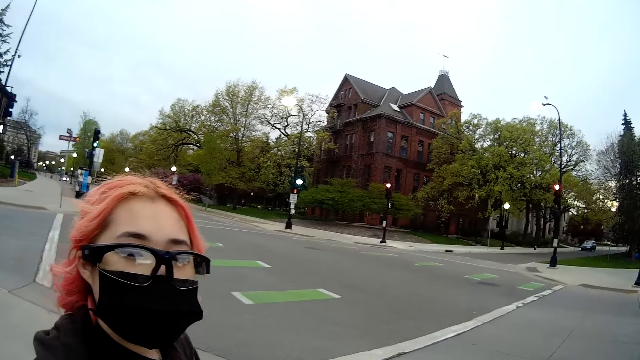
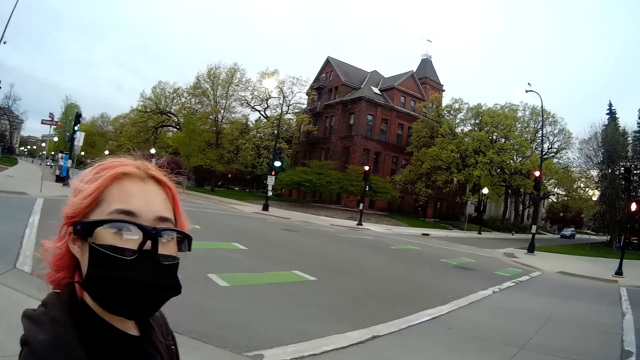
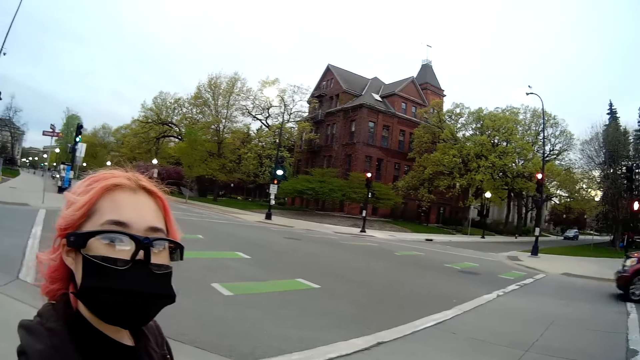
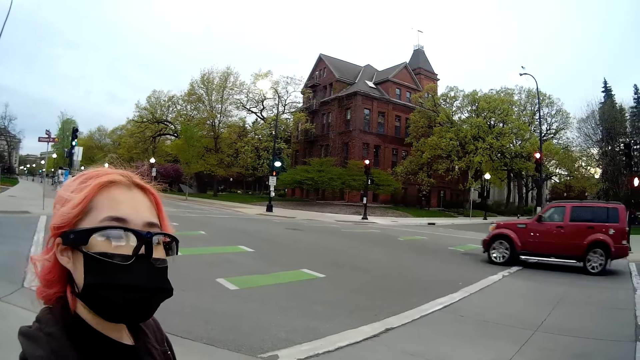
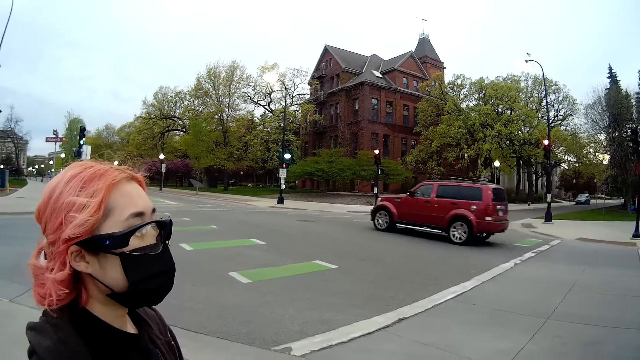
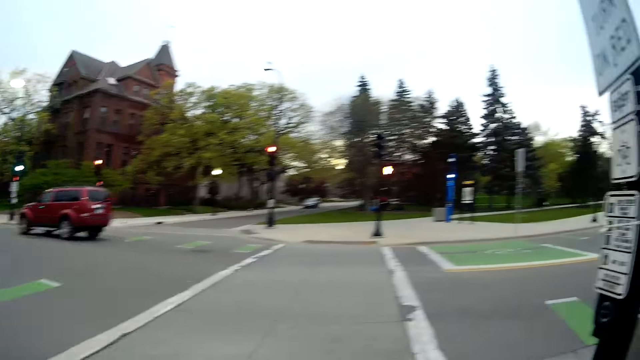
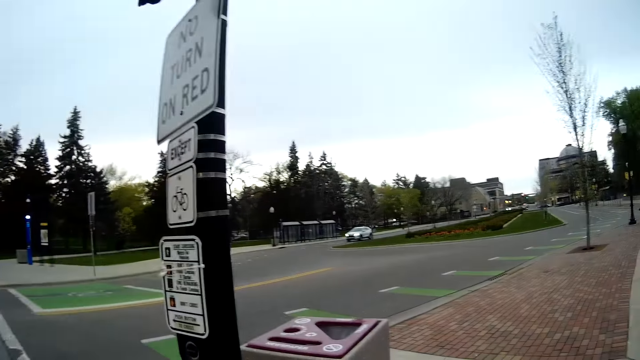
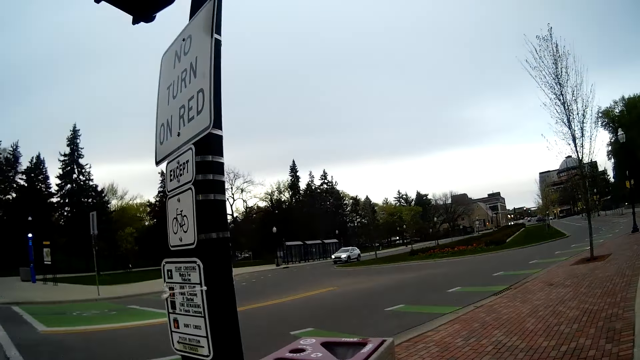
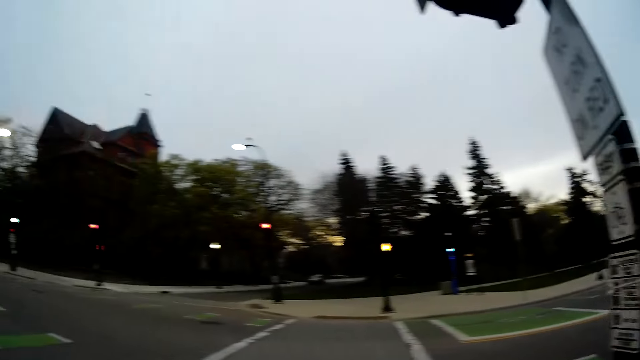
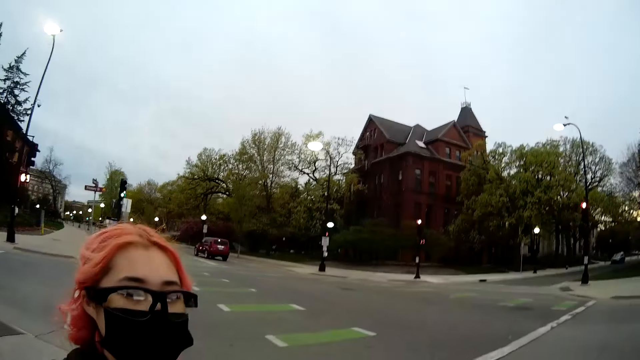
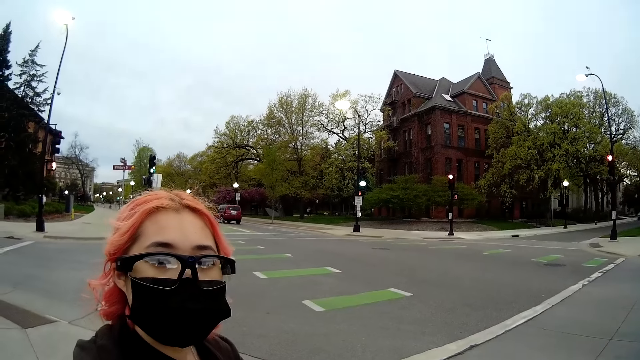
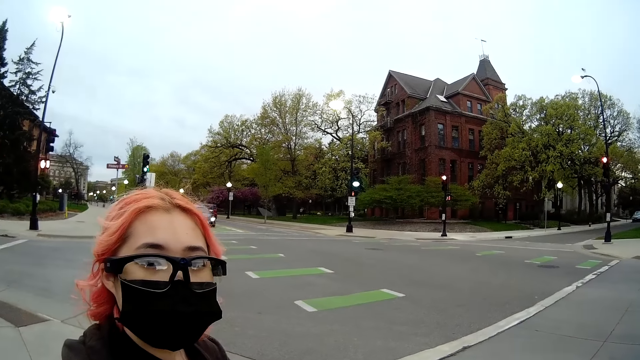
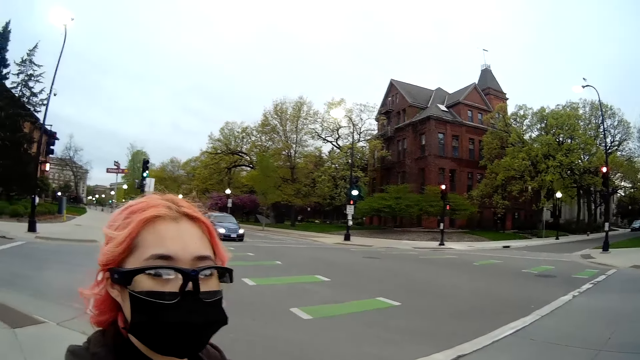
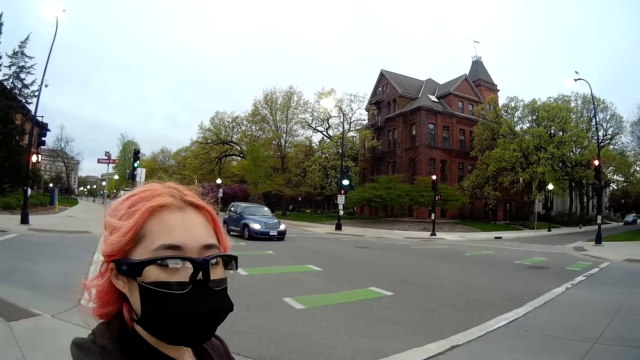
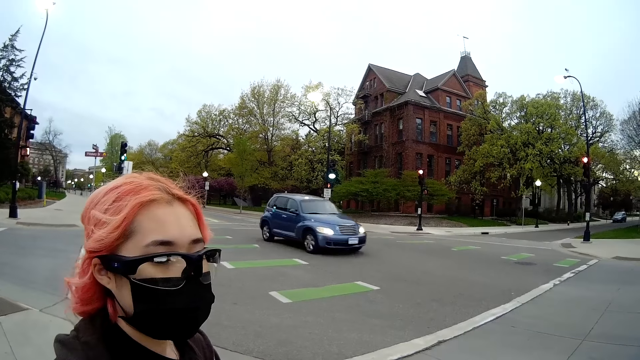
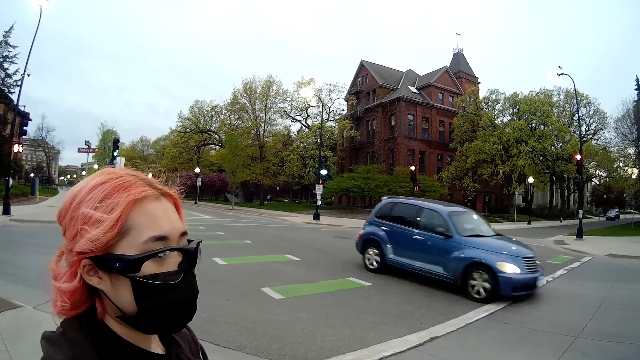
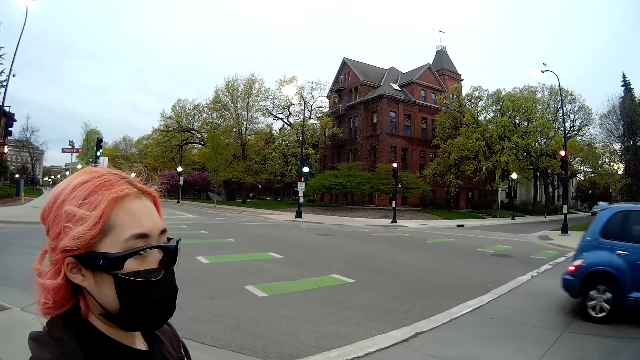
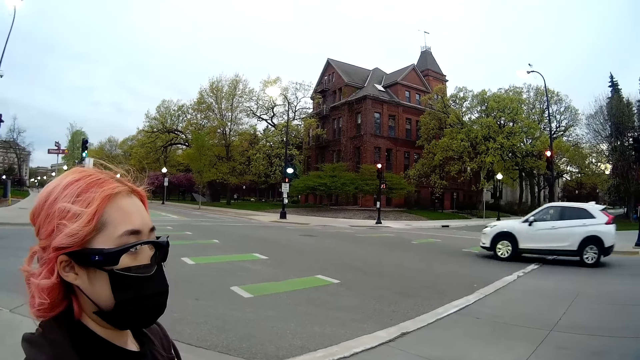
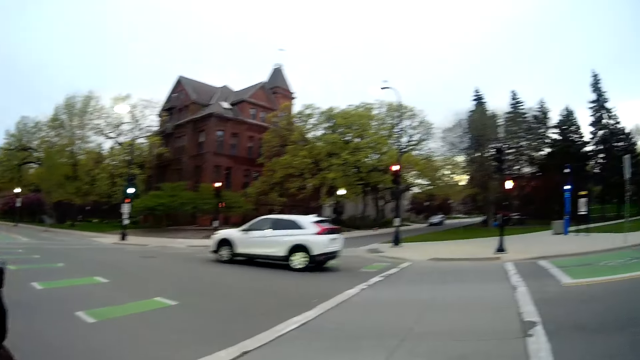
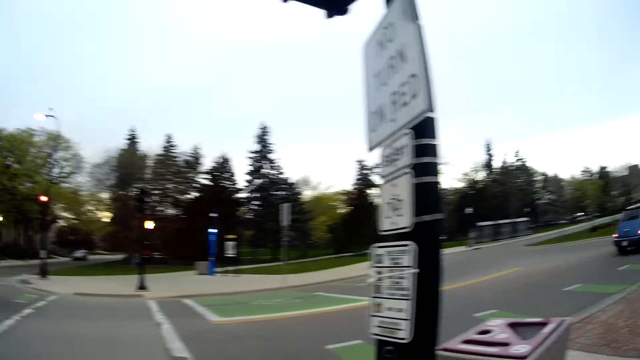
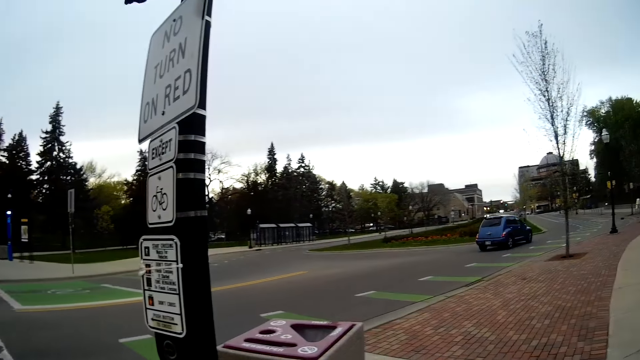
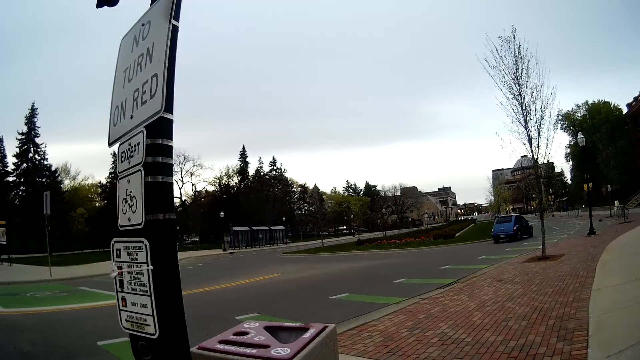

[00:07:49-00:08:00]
The camera wearer converses. A car drives past the camera wearer. The woman converses. A car drives past the camera wearer. A car drives past them again.

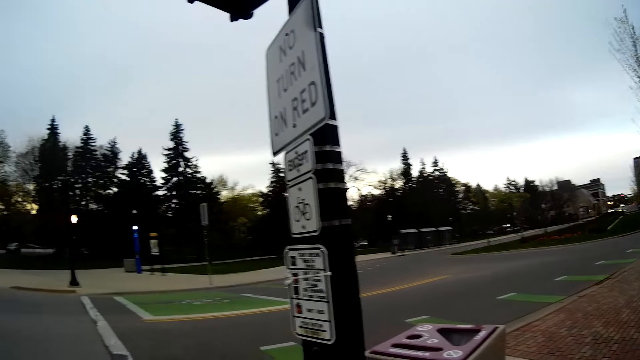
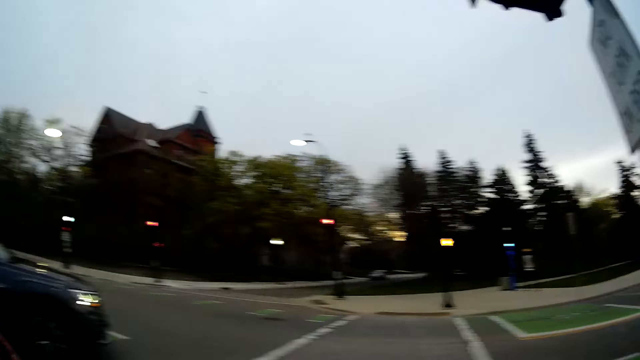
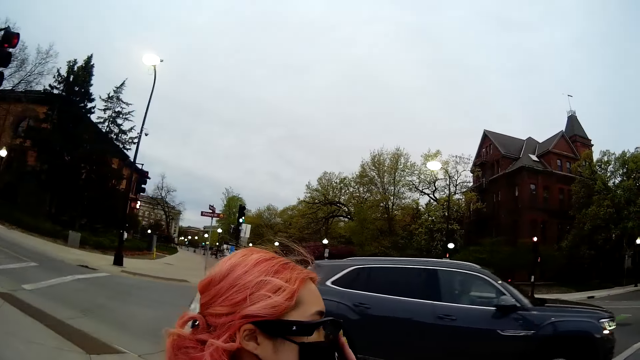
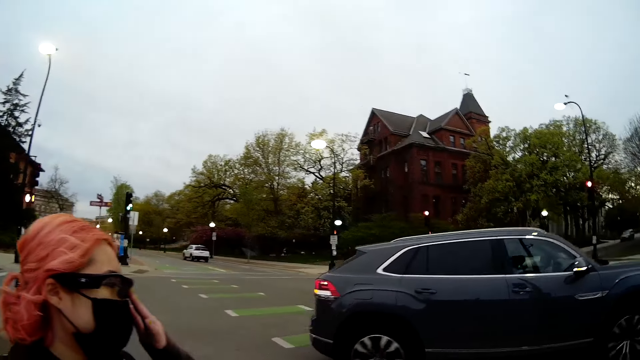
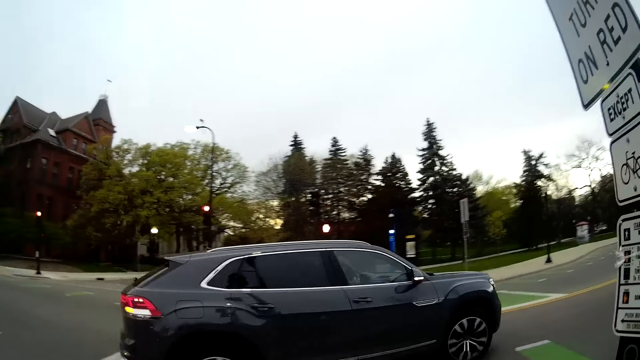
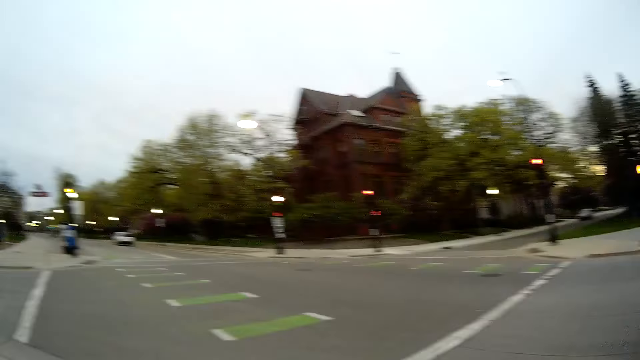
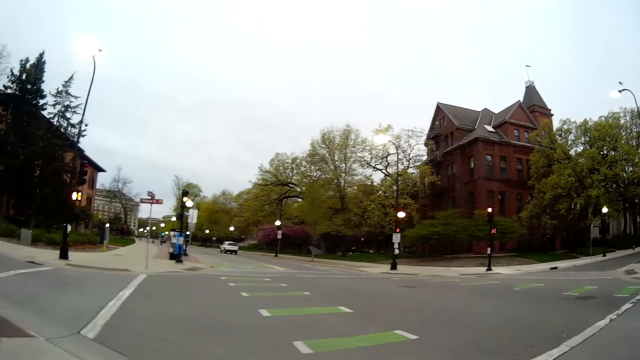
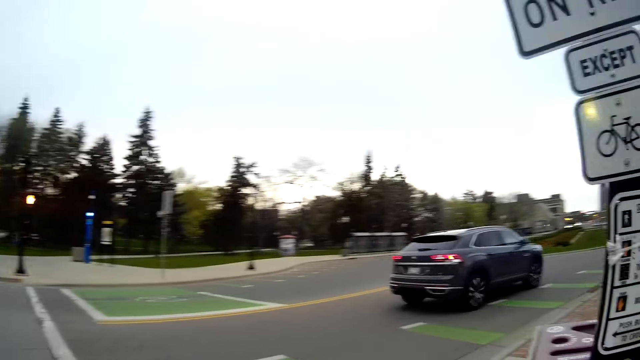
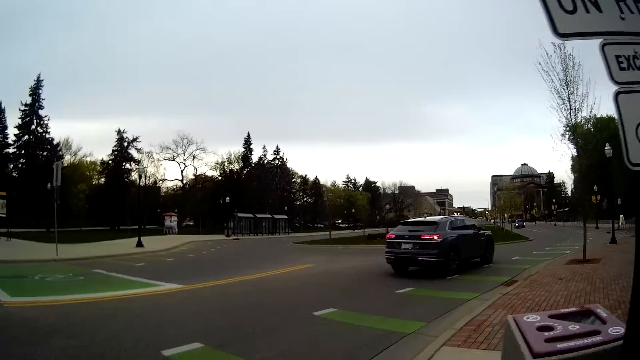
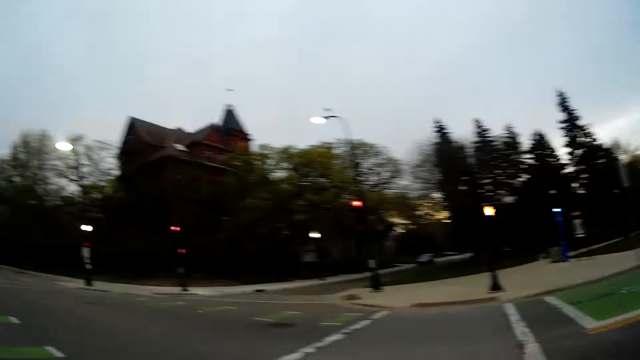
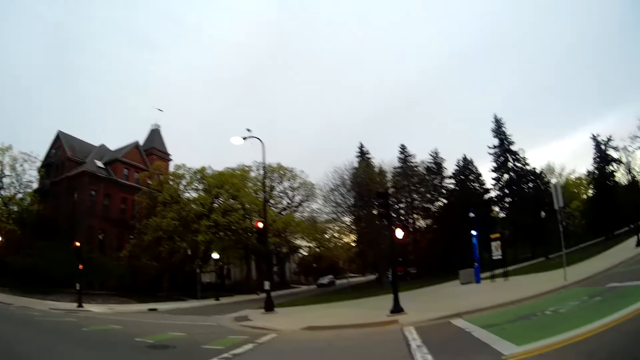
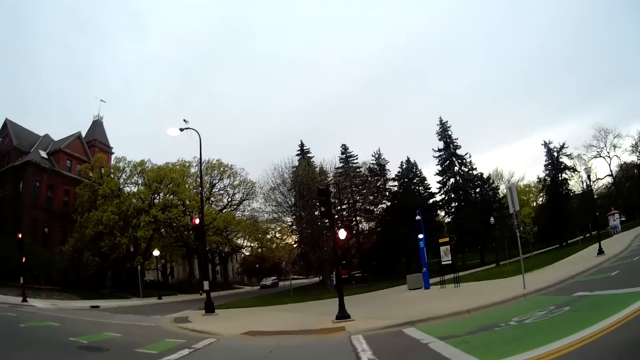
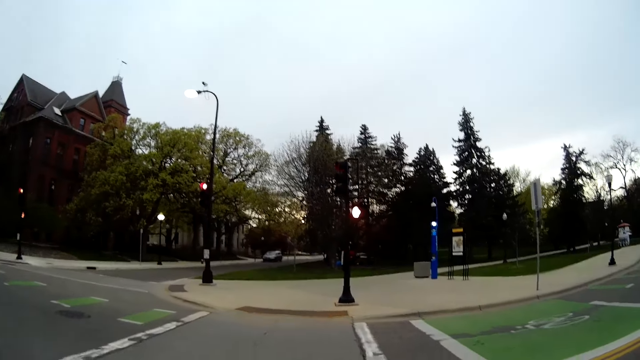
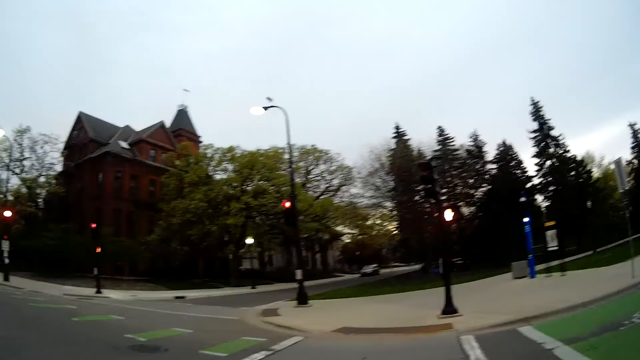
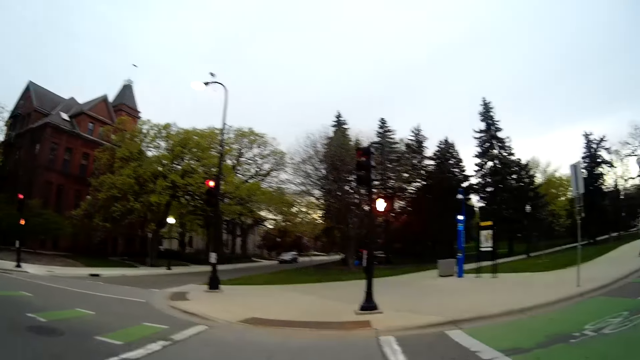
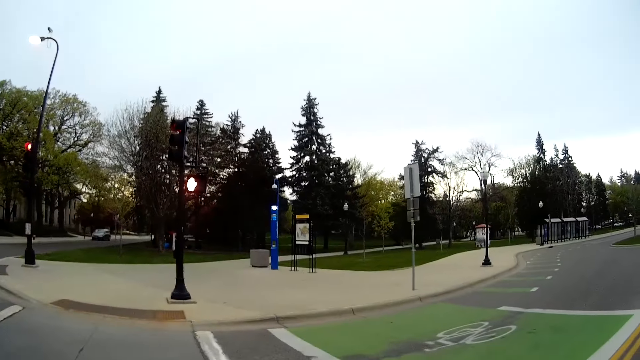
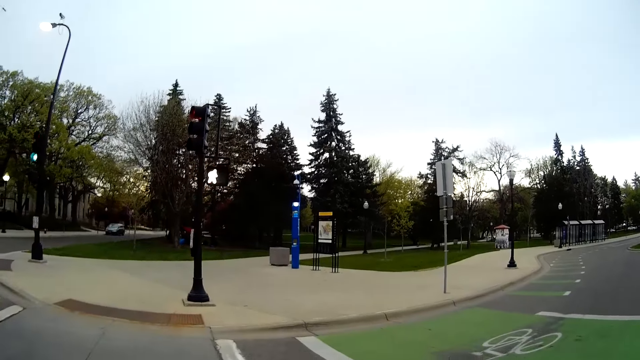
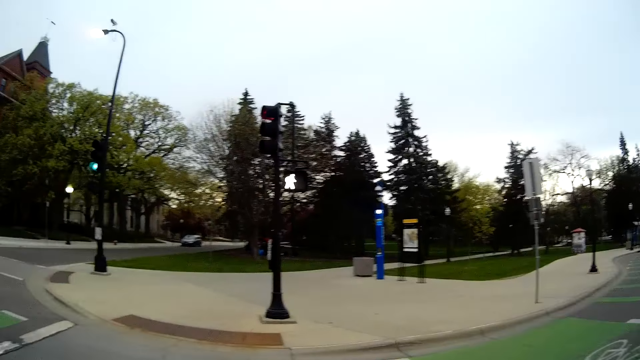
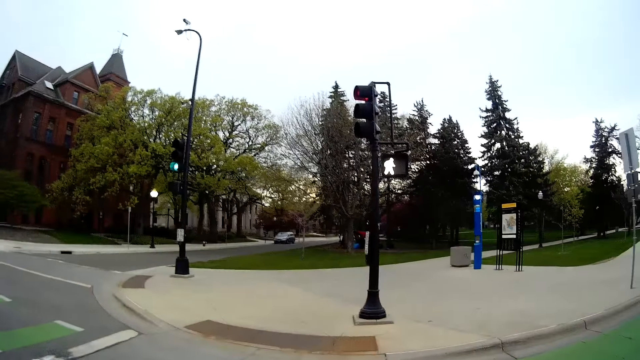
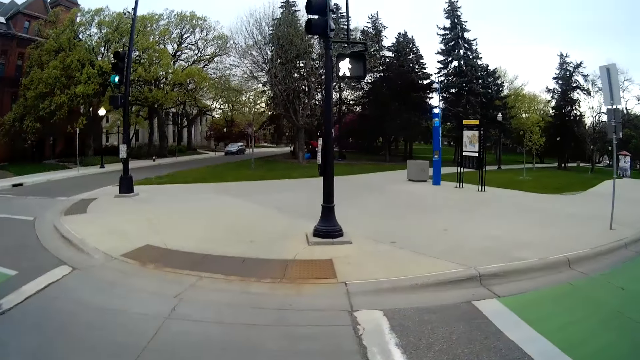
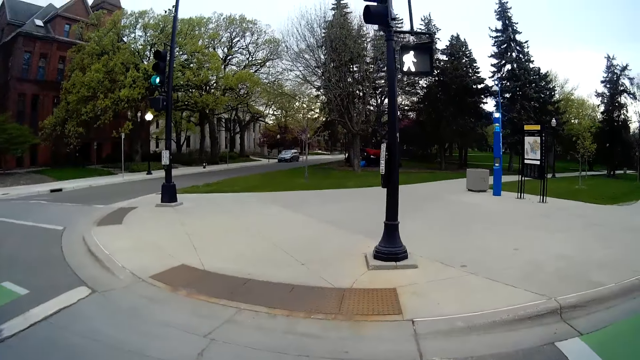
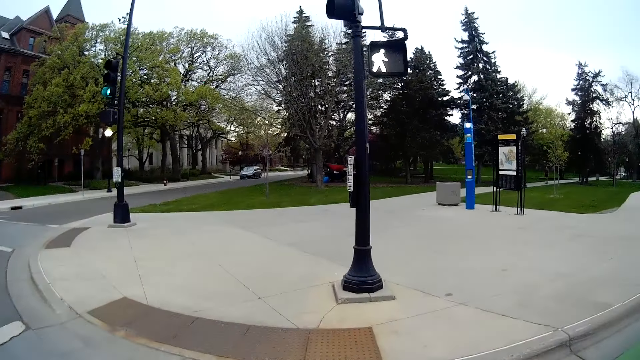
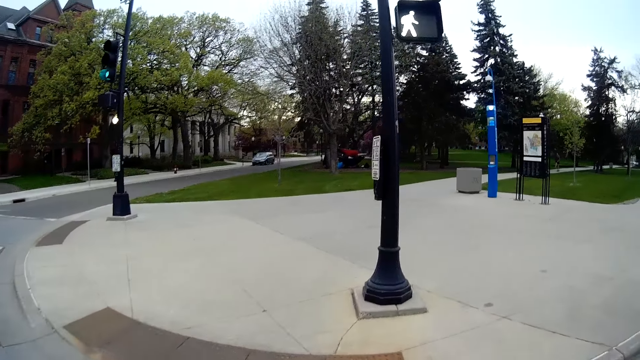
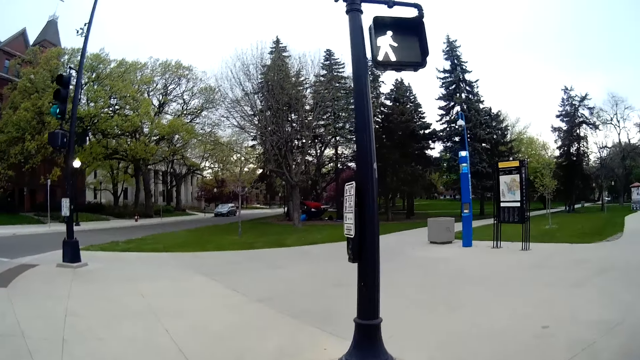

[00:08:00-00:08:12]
A car drives past the camera wearer. They cross to the other side of the road. They look around. They walk on the road.
